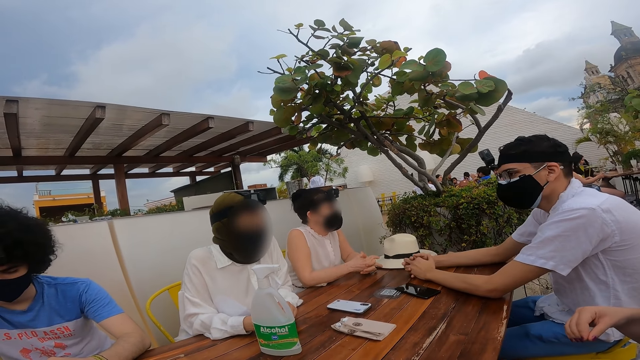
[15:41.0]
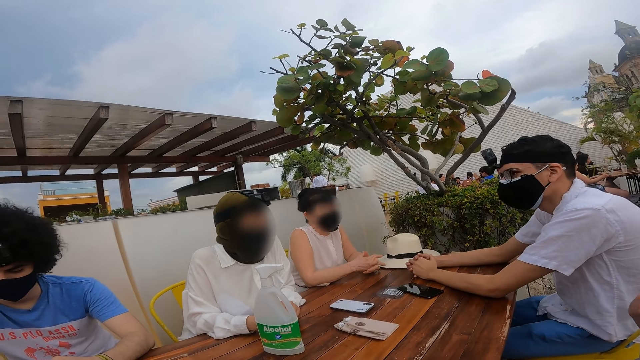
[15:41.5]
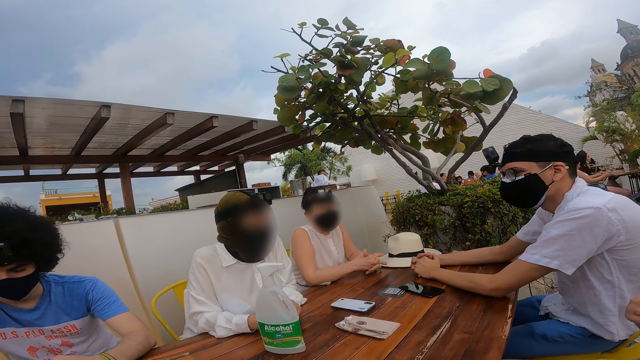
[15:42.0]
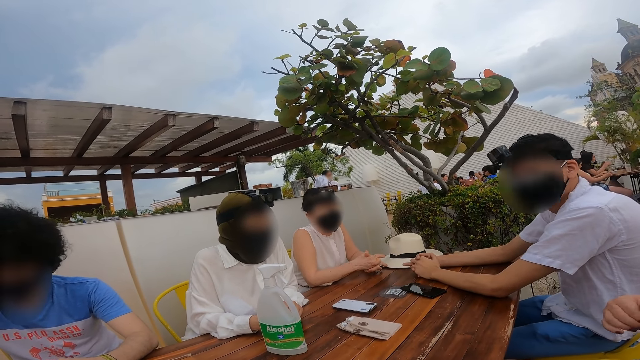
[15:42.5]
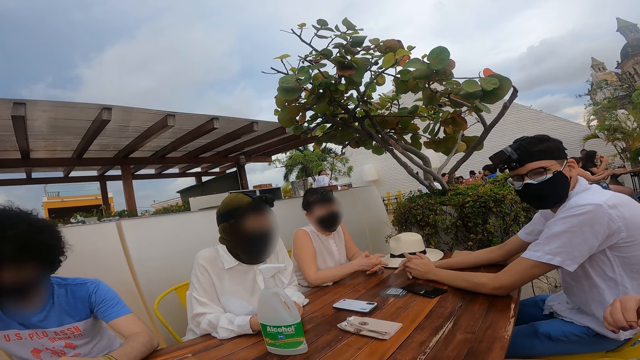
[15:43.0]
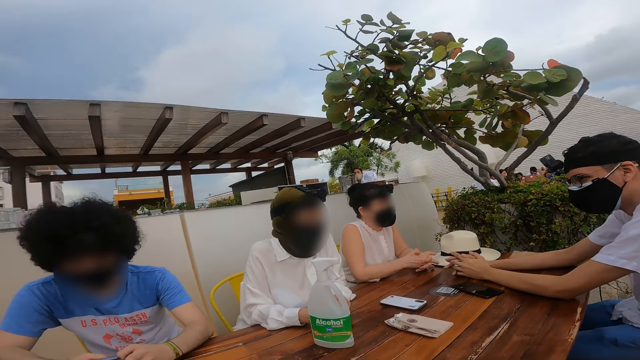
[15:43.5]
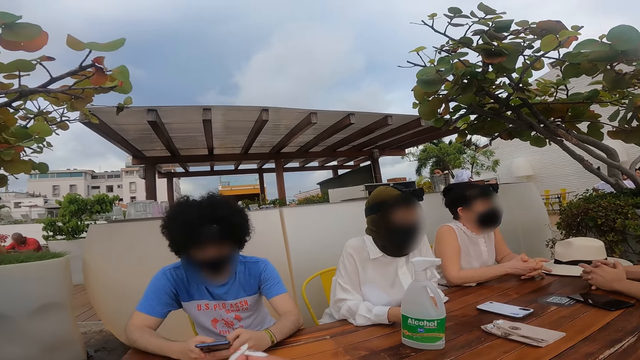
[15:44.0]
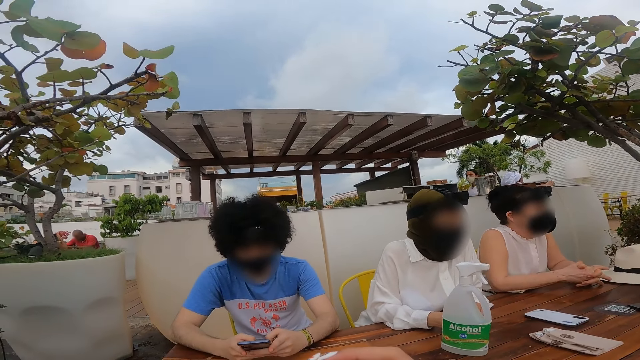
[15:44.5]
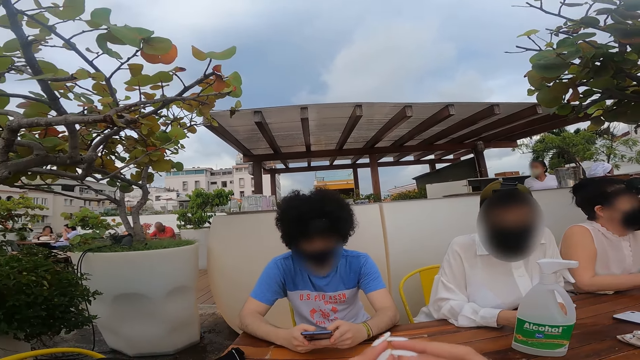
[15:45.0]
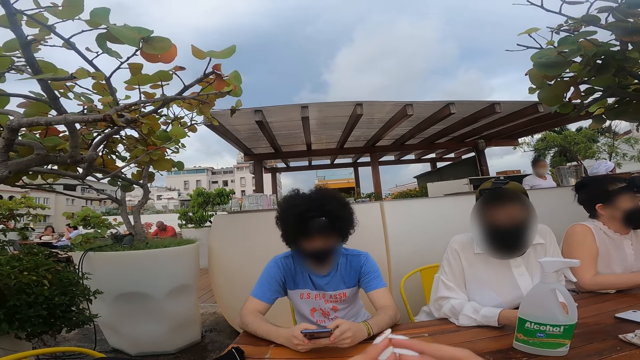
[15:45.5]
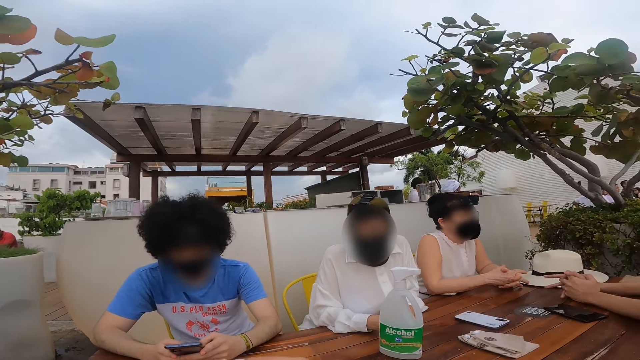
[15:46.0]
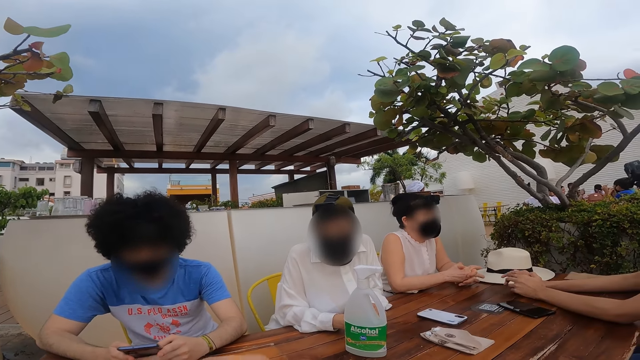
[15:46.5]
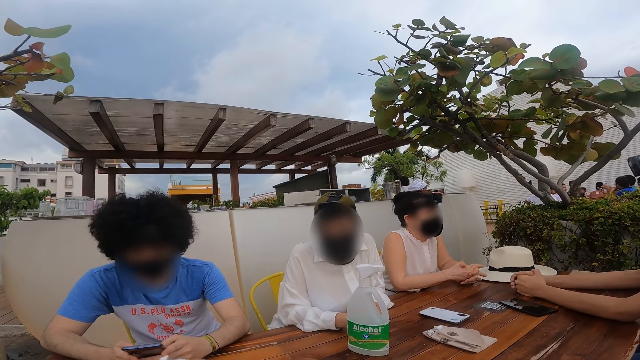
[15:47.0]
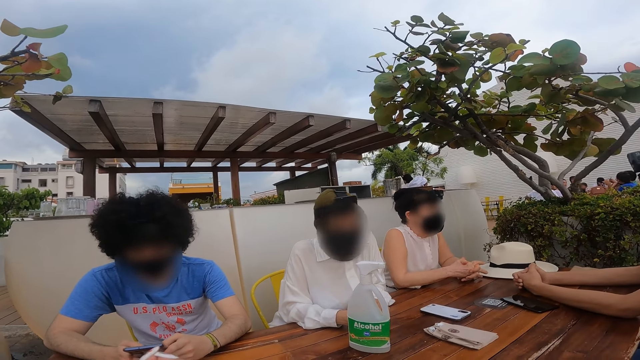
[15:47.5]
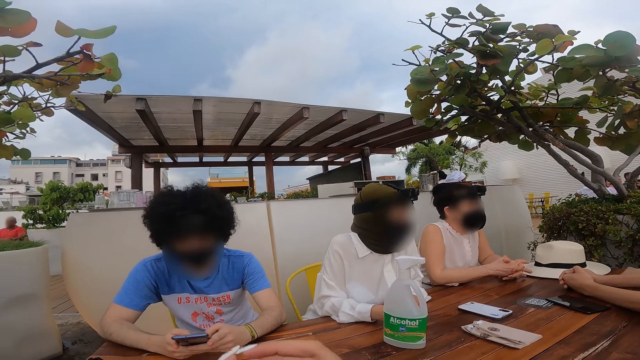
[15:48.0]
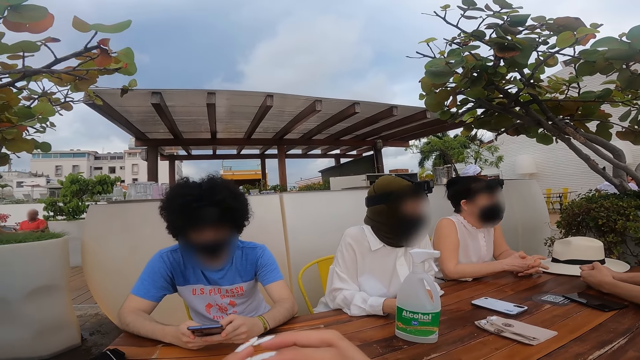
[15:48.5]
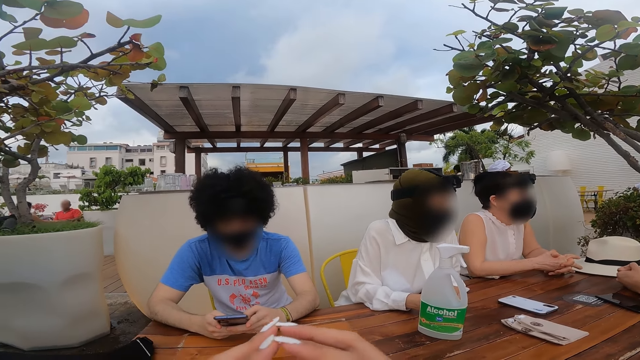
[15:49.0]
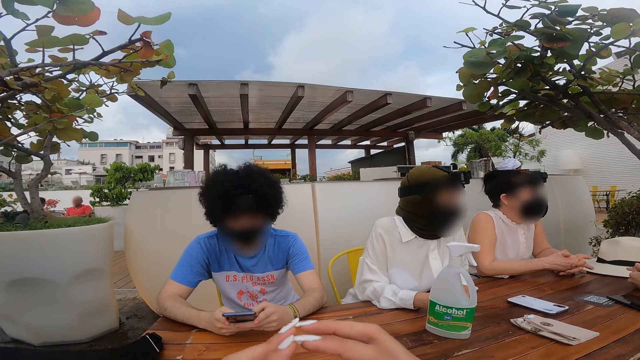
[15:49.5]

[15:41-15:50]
A man interacts with a lady. The camera wearer looks around a restaurant. They interact with the lady. They look around the restaurant.

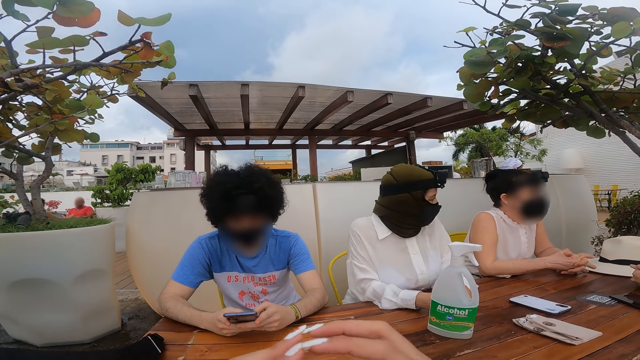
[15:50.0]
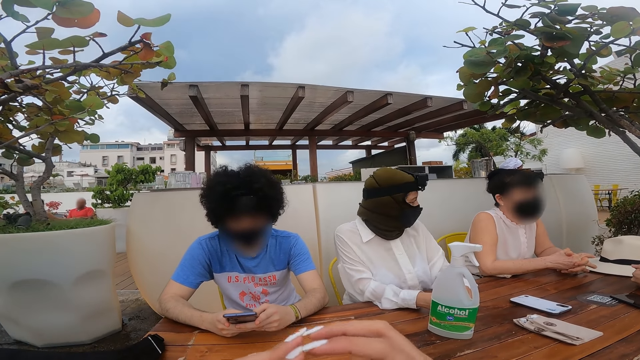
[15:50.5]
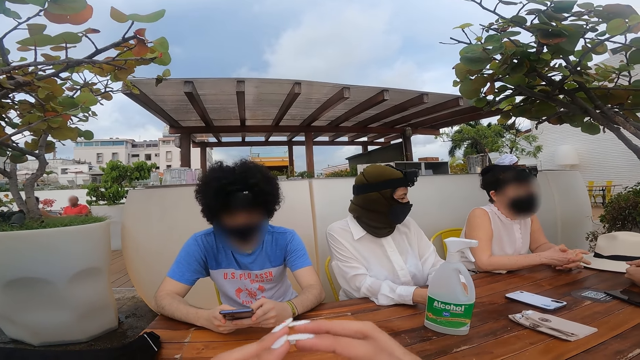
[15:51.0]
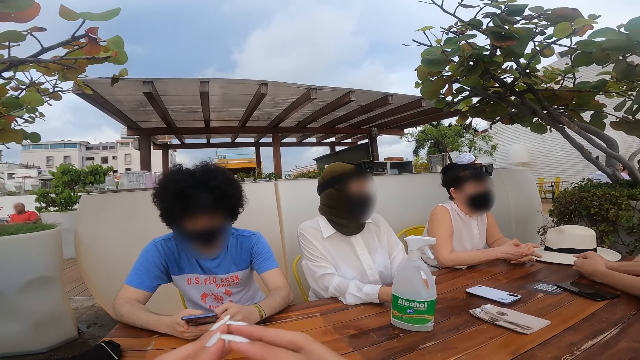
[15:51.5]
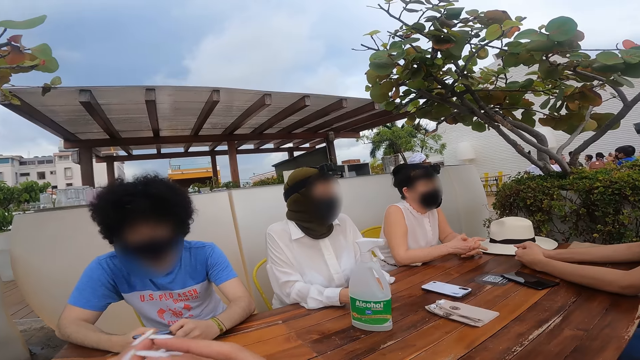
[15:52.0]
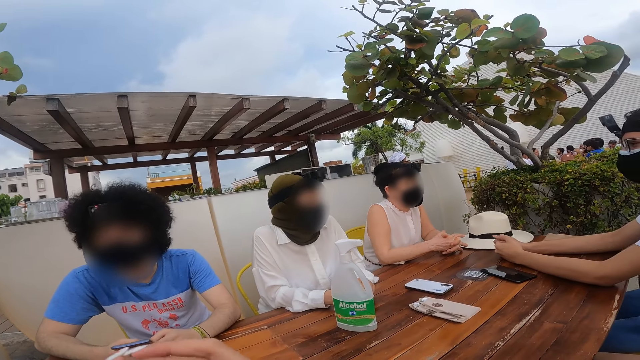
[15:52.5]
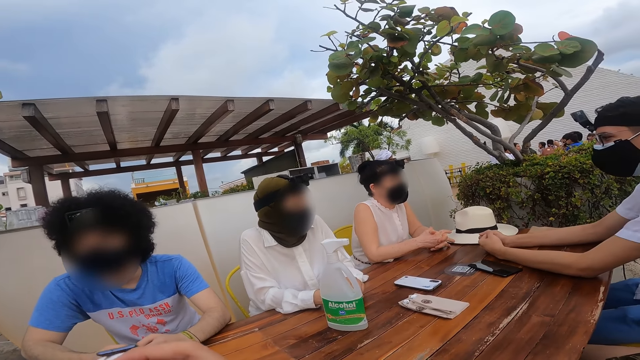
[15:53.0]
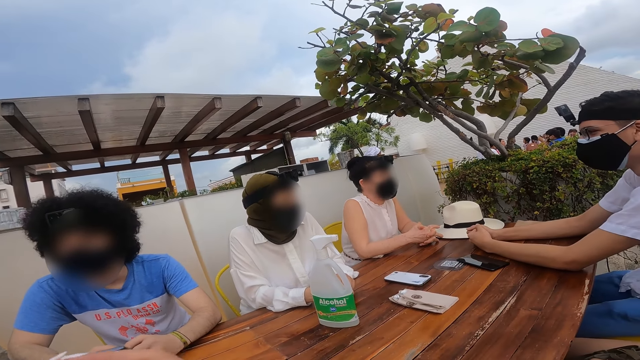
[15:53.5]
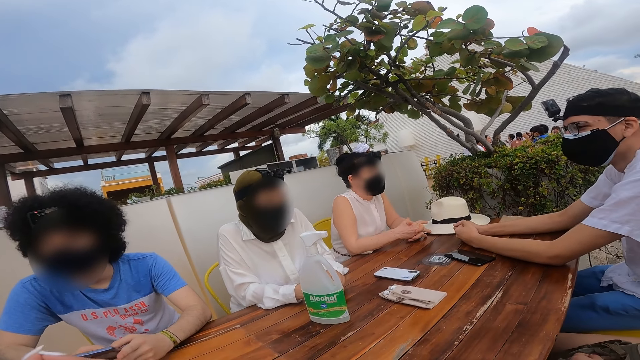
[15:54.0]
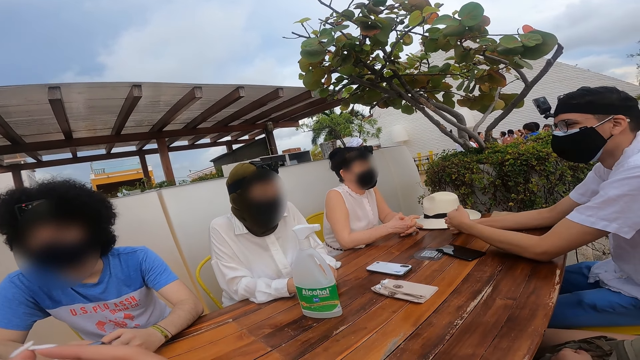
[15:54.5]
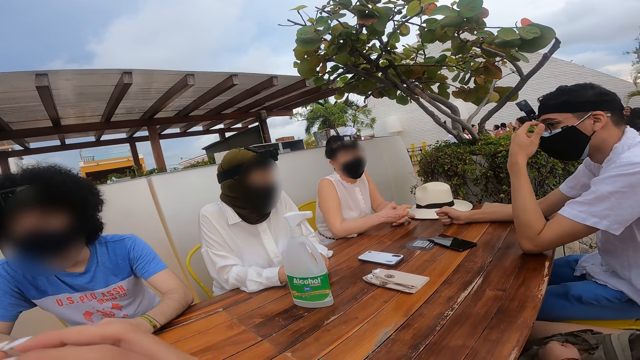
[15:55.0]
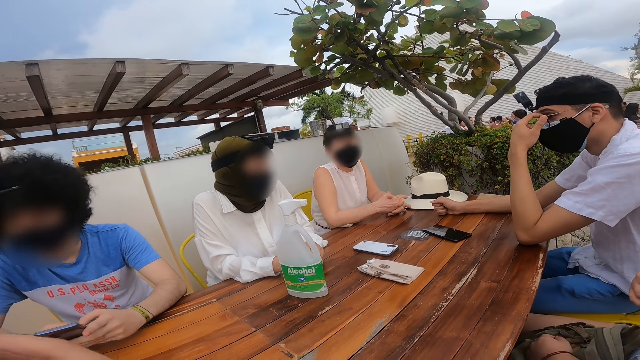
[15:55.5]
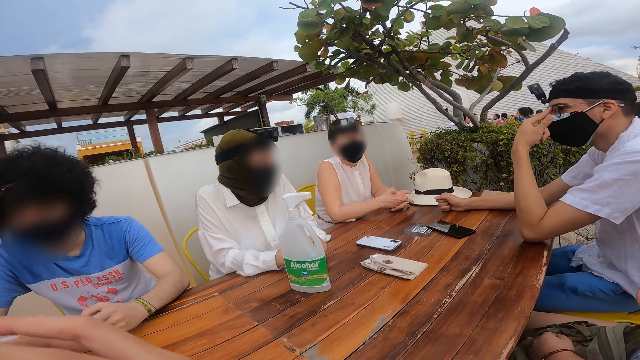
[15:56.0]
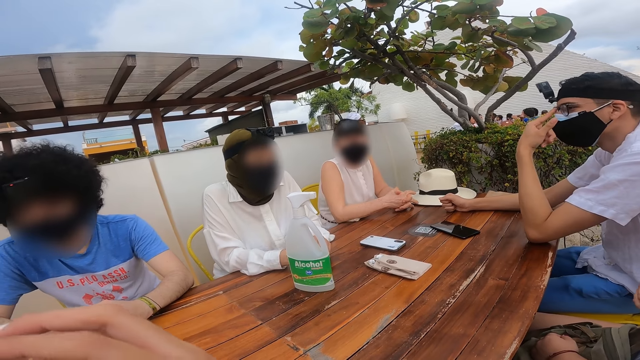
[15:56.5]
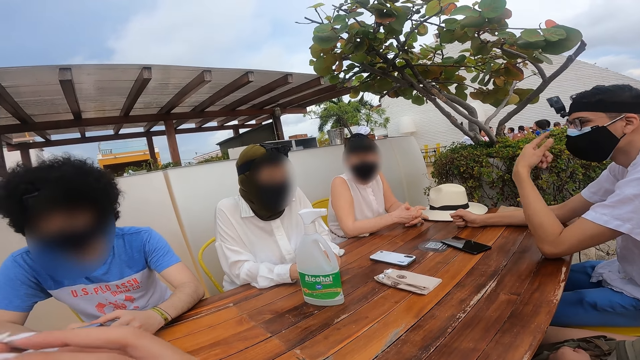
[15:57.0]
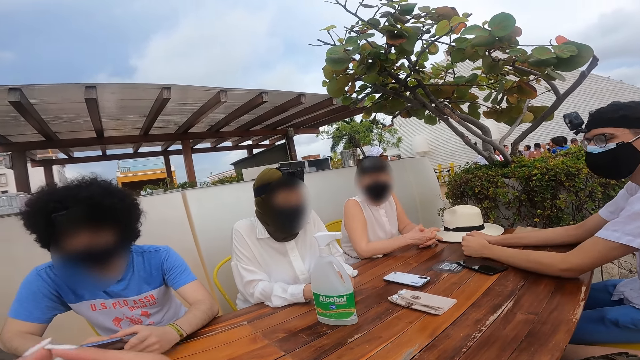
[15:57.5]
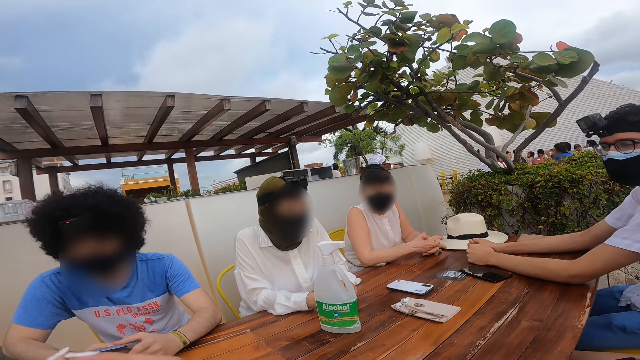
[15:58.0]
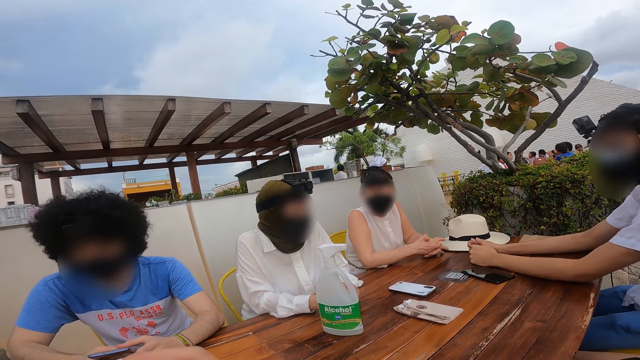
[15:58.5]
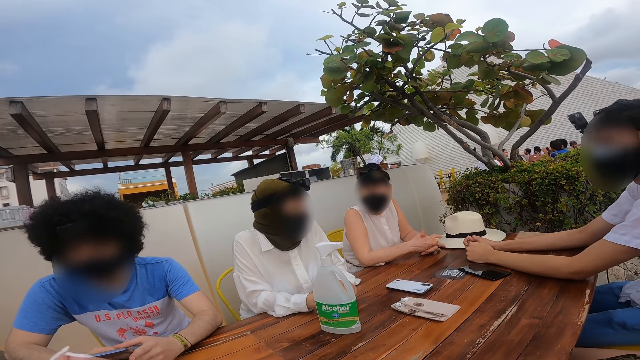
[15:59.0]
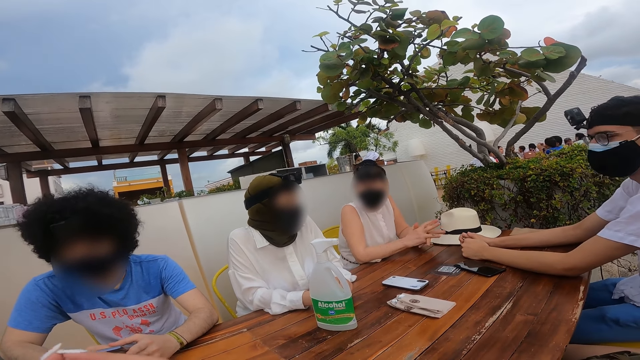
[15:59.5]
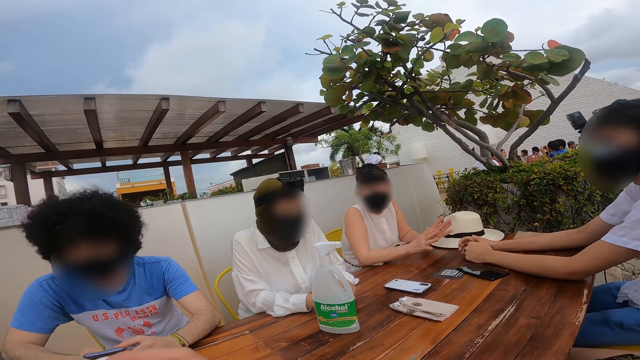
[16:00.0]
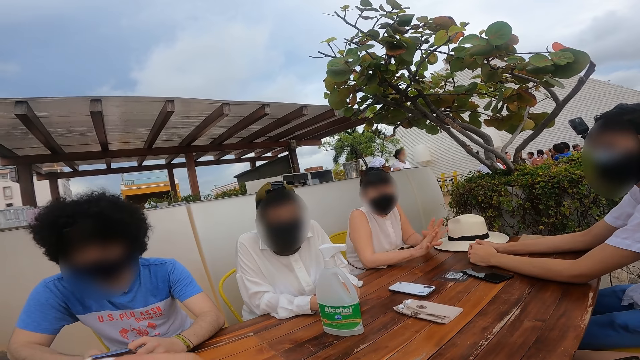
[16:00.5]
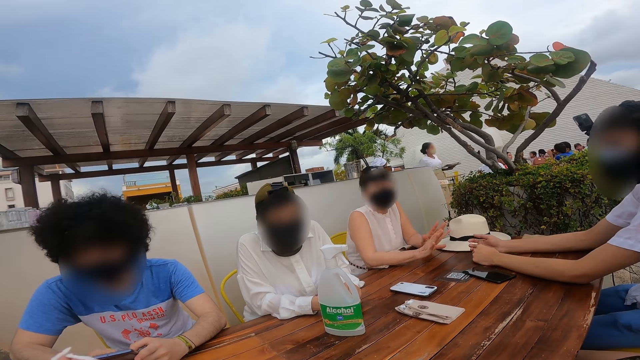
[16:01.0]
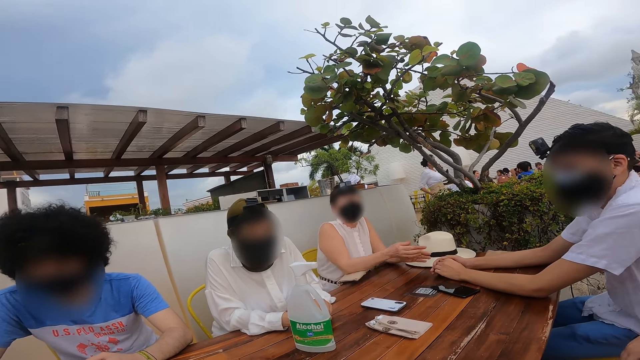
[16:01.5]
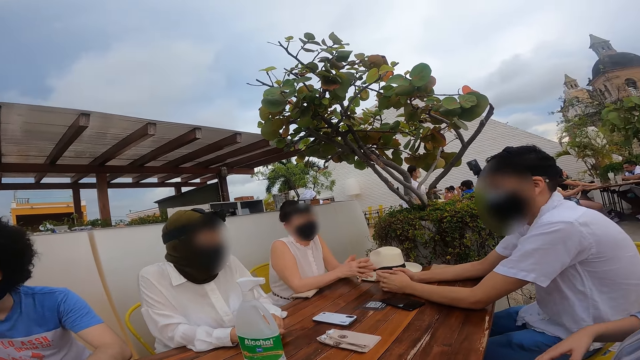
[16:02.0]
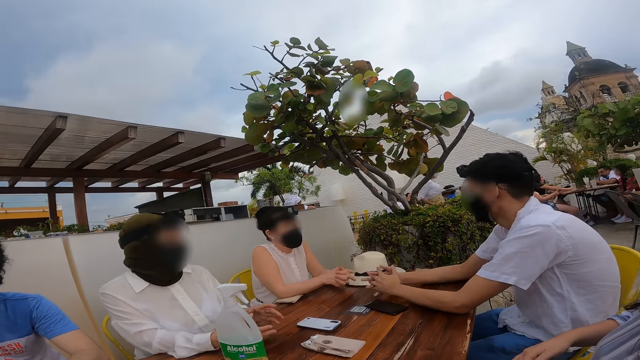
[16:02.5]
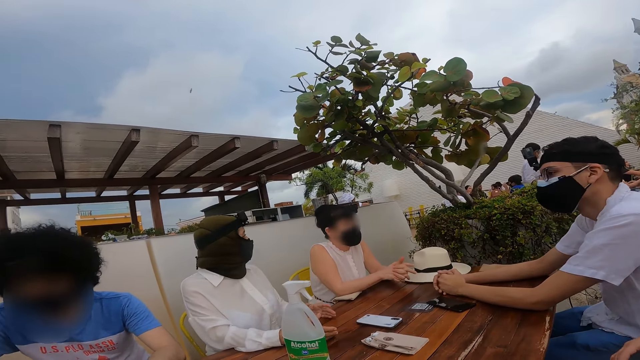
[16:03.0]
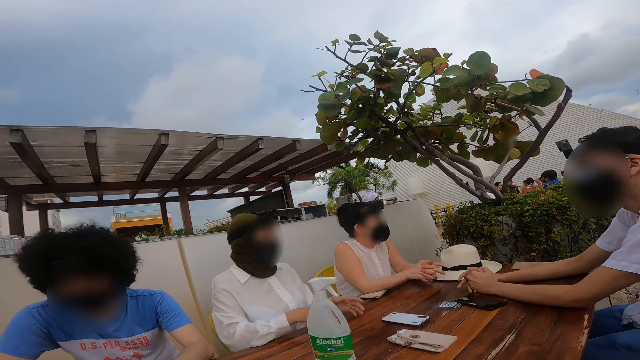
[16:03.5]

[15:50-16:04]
The camera wearer folds her hands. A lady interacts with another lady. The camera wearer looks around a restaurant. A man adjusts his spectacles. The man interacts with the camera wearer. The camera wearer looks around the restaurant. The other lady interacts with the man.
